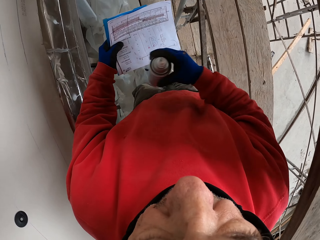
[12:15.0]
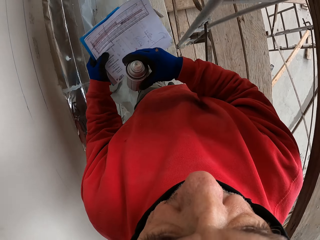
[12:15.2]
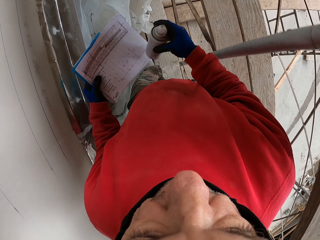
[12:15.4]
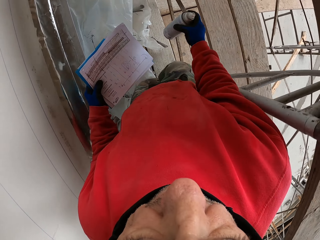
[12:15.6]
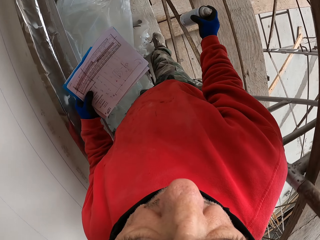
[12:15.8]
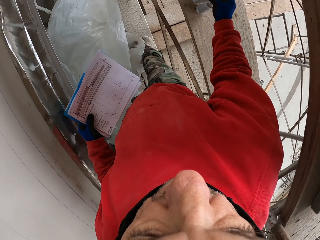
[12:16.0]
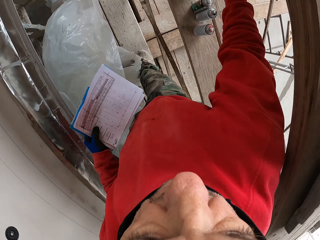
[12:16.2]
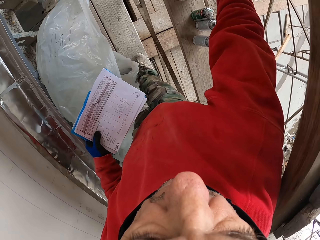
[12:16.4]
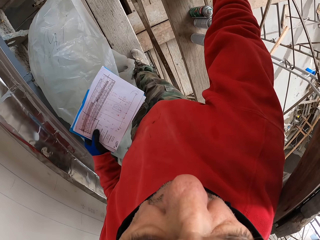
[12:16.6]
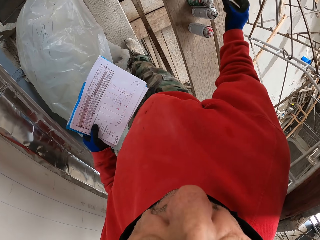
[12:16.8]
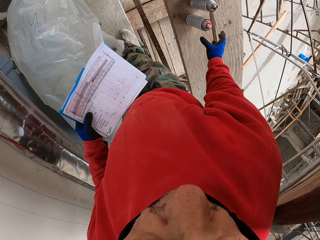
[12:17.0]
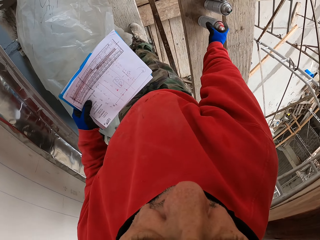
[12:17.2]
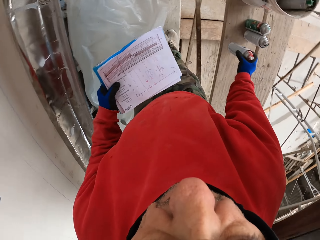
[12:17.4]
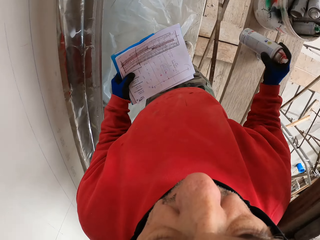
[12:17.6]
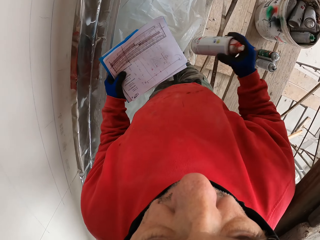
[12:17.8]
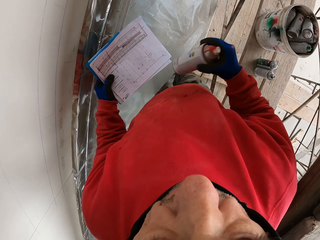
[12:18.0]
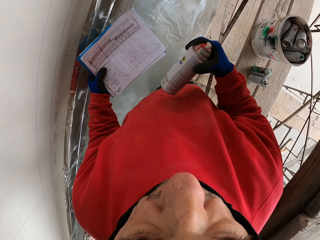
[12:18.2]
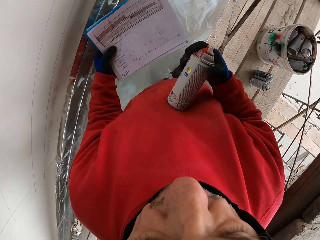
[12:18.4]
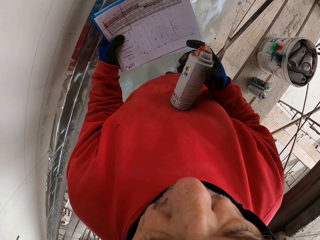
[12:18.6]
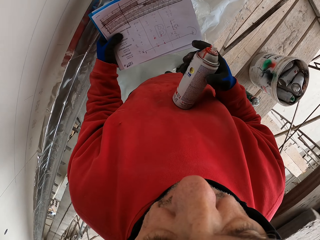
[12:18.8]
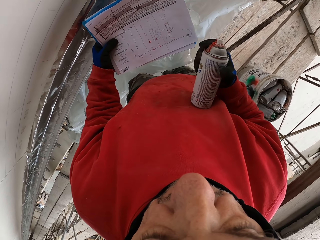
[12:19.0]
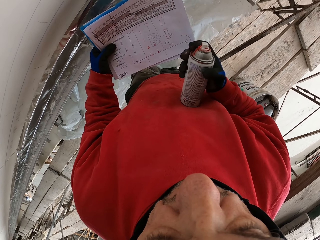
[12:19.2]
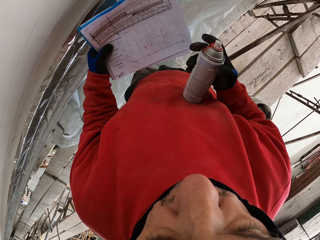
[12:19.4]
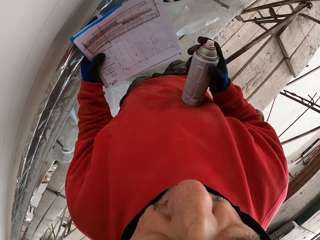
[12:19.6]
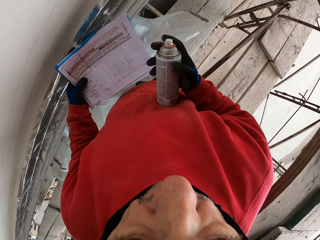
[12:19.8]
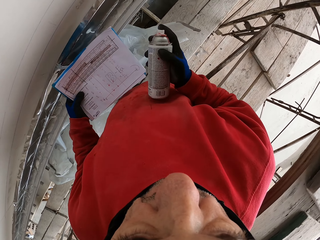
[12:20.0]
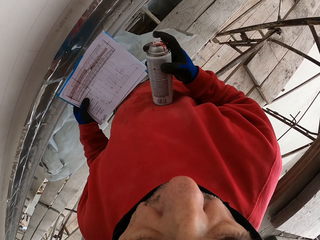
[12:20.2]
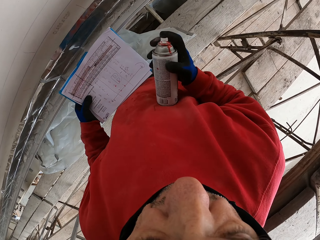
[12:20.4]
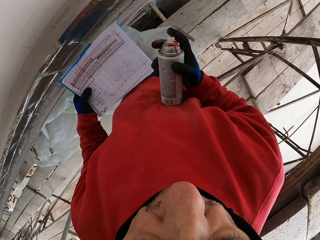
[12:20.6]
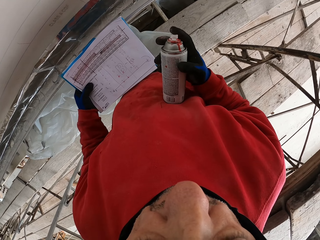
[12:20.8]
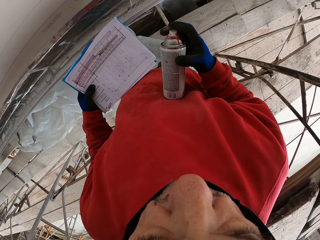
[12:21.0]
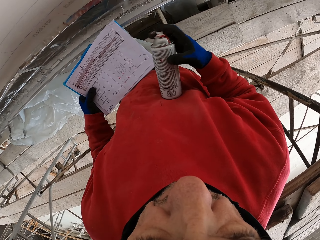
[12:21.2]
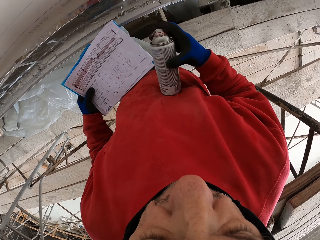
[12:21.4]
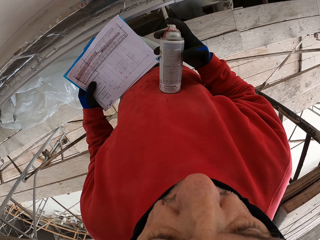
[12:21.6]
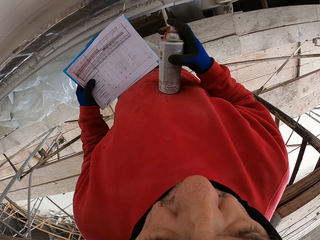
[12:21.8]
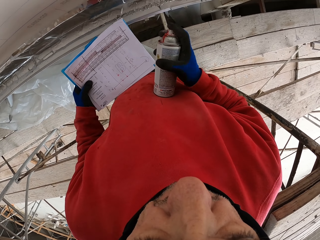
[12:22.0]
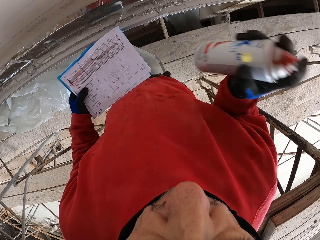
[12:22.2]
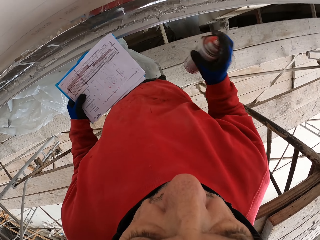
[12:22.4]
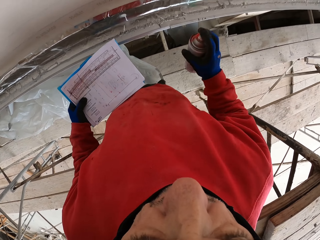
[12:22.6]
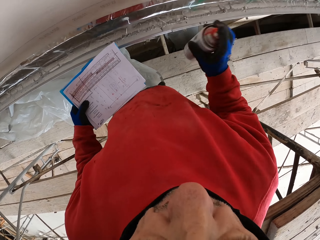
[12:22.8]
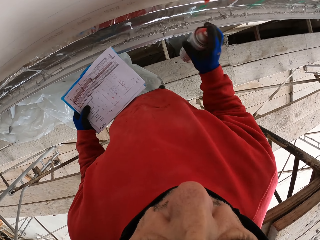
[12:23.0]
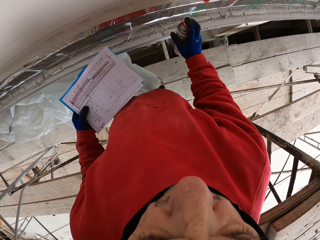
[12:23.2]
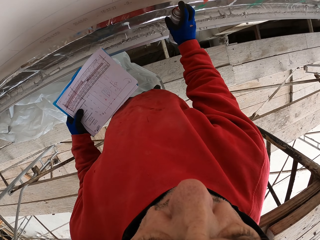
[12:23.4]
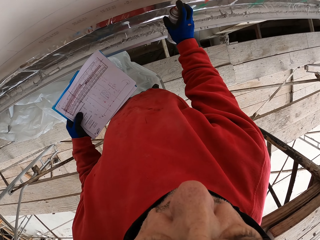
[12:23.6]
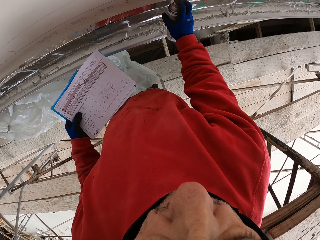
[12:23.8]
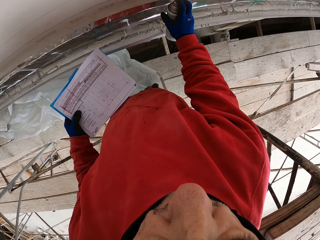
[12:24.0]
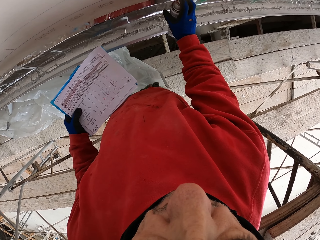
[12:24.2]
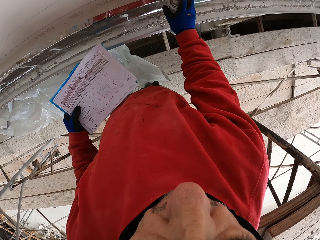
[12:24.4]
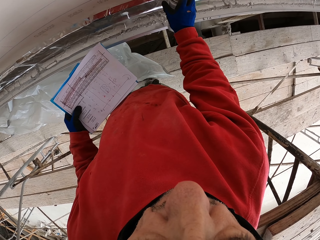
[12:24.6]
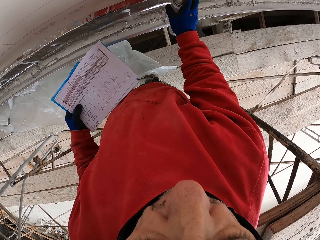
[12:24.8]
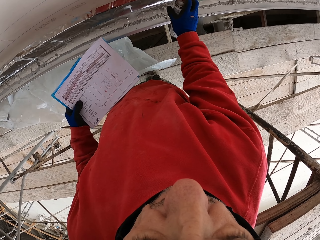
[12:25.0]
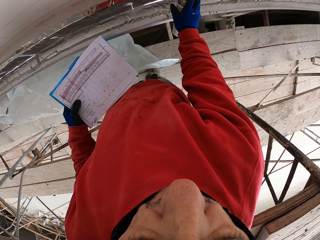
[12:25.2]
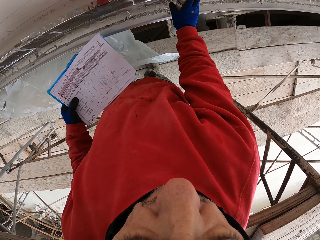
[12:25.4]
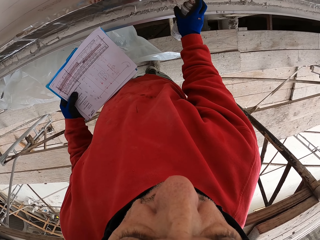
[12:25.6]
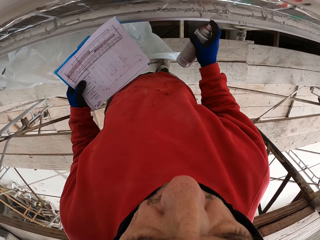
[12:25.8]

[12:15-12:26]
The camera wearer puts the spray paint down. They pick up the spray paint. They shake the spray paint. They look at the book. They look around. They shake the spray paint. They spray the wall.

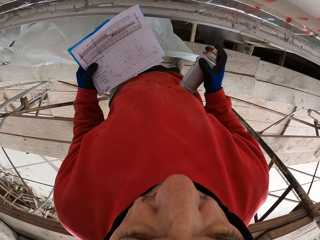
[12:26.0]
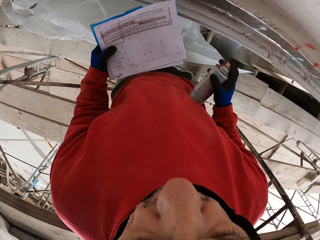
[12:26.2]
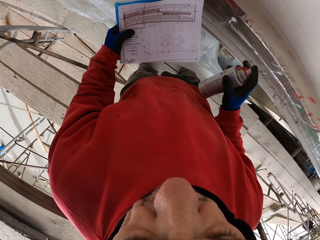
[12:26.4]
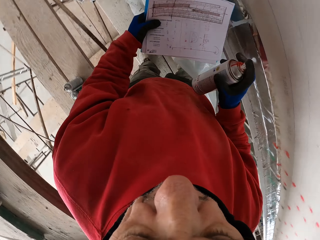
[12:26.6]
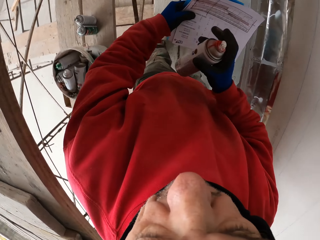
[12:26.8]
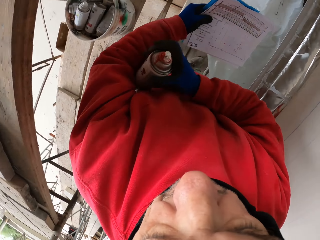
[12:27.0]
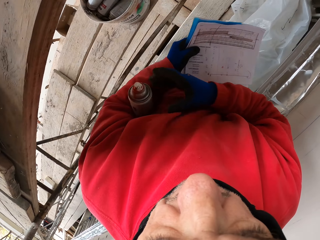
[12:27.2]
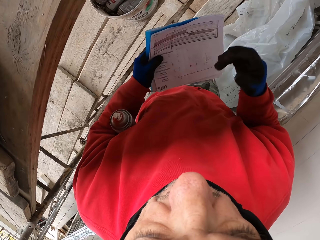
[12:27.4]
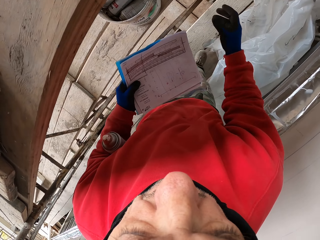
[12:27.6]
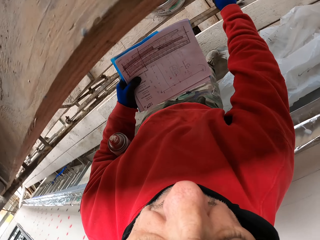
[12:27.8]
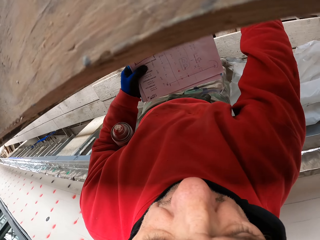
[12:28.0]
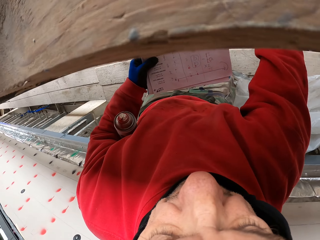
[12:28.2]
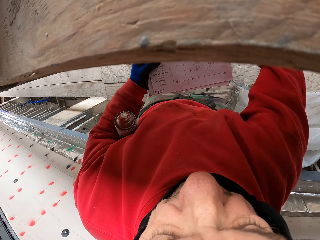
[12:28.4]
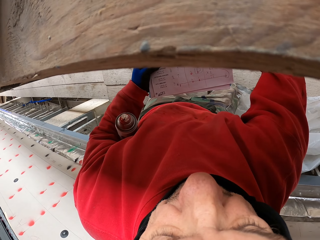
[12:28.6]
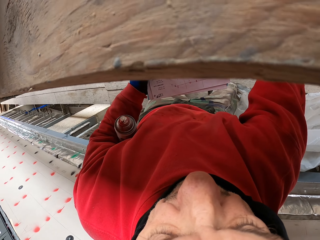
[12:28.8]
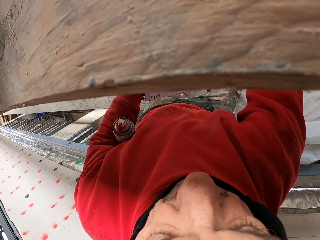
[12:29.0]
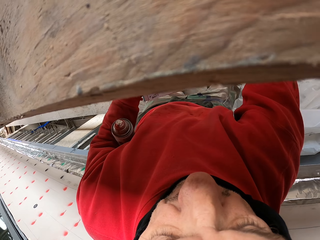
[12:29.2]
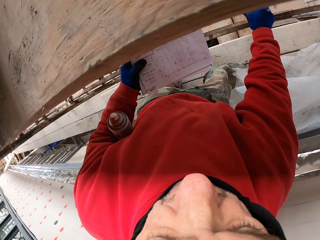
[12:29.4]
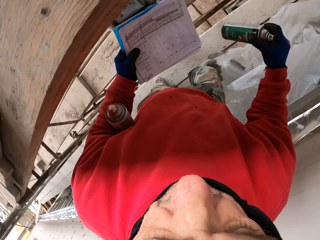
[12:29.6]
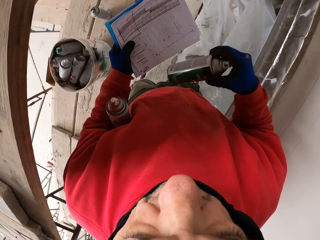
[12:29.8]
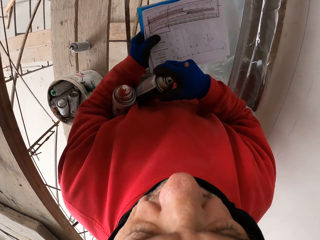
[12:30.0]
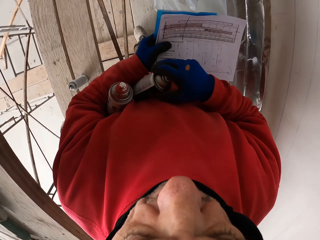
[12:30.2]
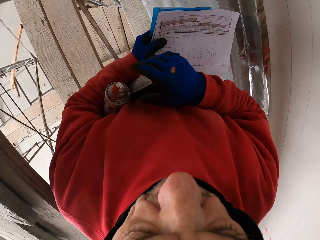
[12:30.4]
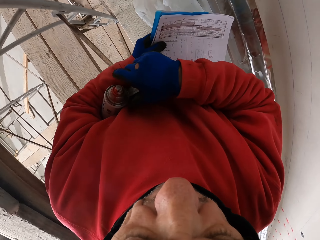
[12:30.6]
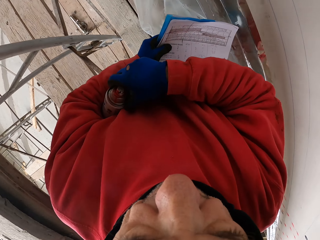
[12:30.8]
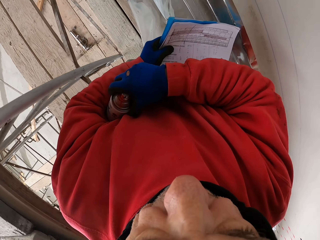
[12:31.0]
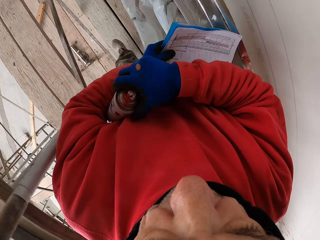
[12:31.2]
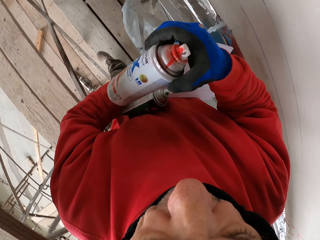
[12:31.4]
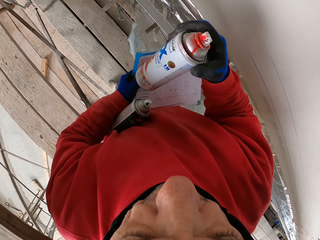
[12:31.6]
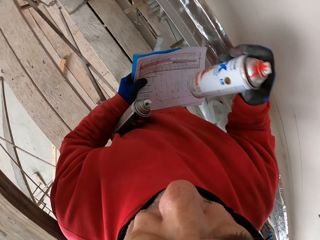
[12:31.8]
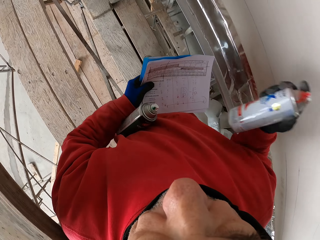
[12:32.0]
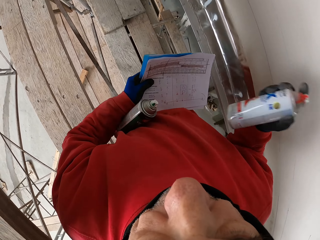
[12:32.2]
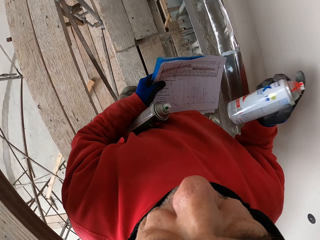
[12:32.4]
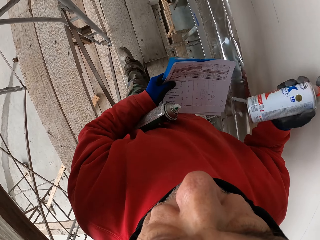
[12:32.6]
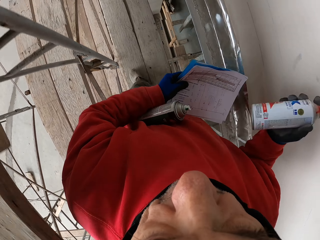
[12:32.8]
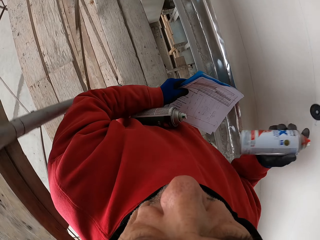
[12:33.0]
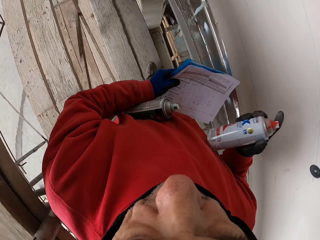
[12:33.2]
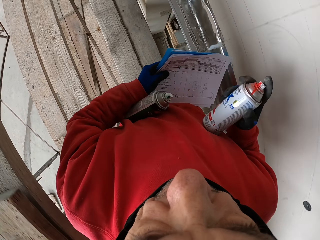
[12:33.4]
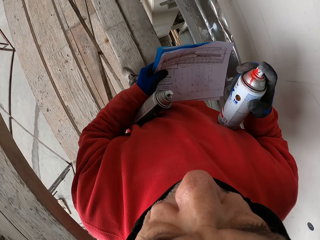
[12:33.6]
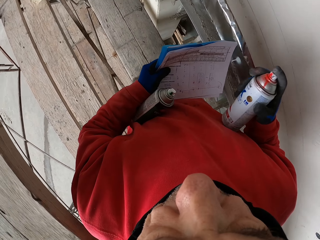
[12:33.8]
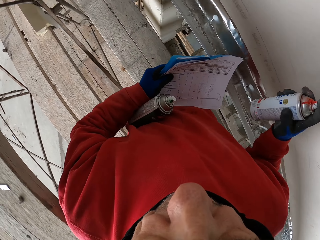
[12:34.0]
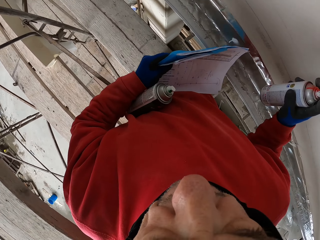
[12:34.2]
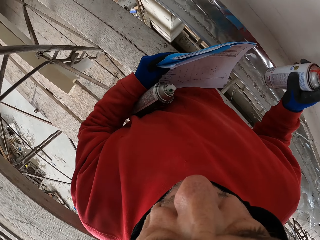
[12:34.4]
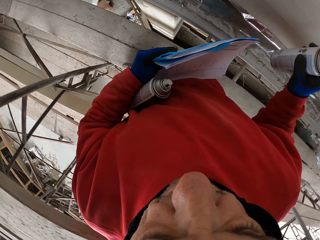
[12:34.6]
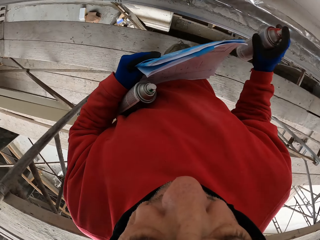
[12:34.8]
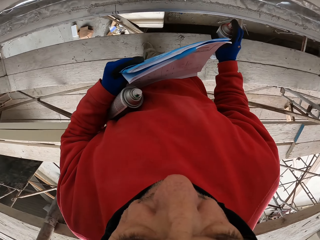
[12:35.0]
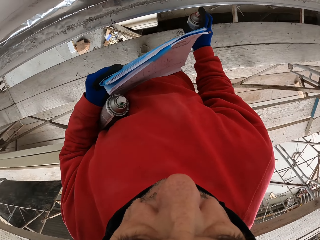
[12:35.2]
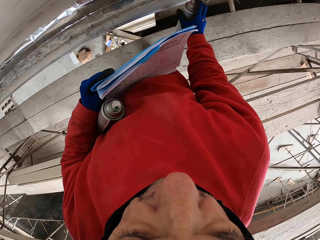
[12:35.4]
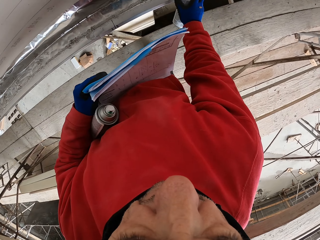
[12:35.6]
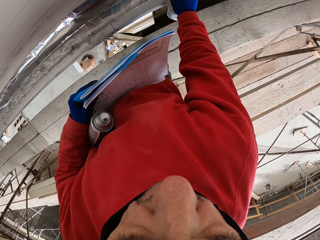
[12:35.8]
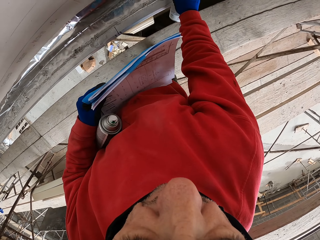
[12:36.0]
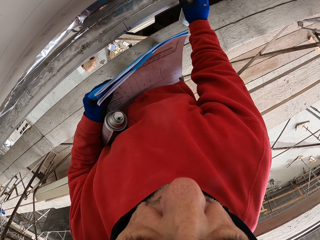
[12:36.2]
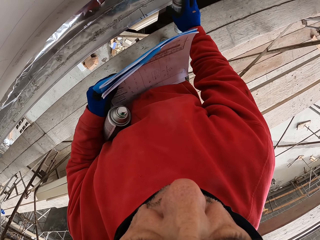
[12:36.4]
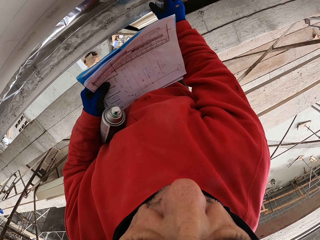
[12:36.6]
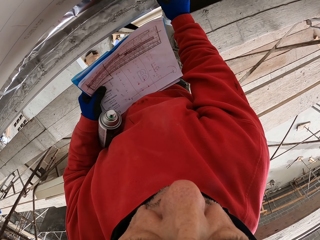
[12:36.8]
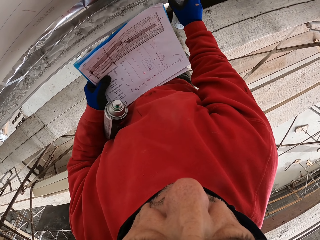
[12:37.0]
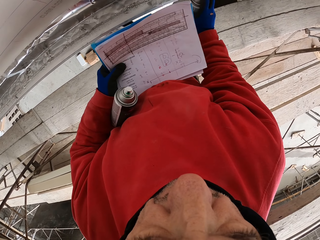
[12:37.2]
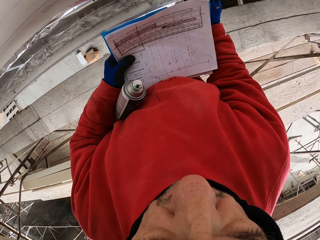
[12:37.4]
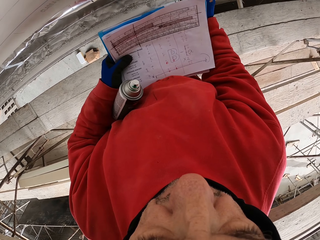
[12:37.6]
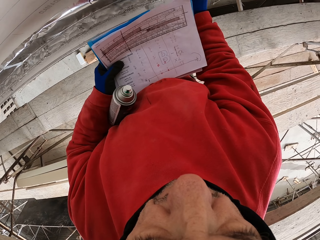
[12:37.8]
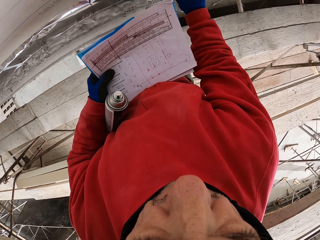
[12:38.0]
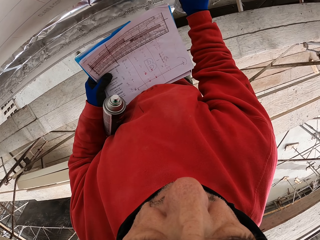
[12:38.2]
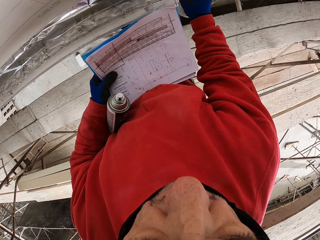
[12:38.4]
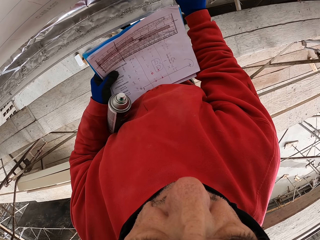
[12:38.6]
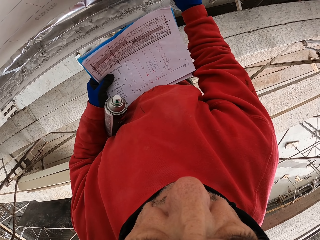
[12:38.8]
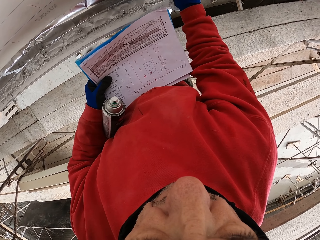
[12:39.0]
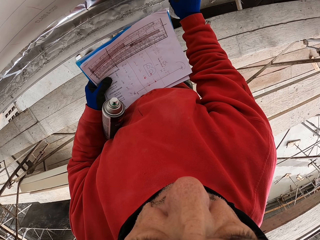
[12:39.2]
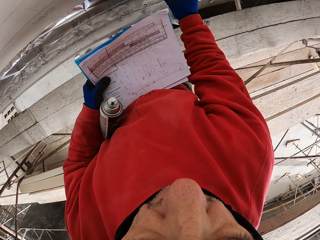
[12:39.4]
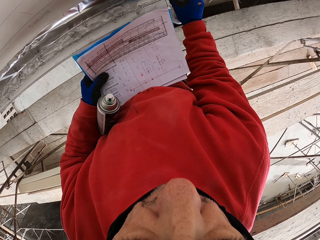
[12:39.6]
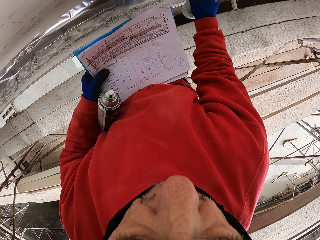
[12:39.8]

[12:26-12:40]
The camera wearer looks around. He puts the spray can under his arm. He picks up the spray can. He walks and puts the spray can under his arm. He walks and picks up the spray can under his arm. He shakes the spray can. He walks. He sprays the wall.
